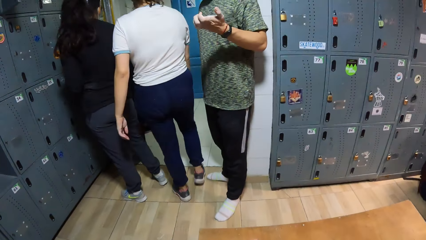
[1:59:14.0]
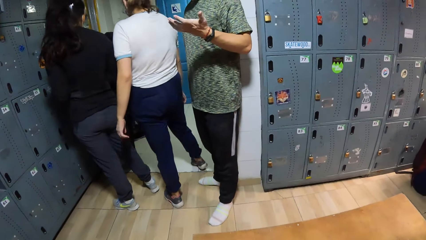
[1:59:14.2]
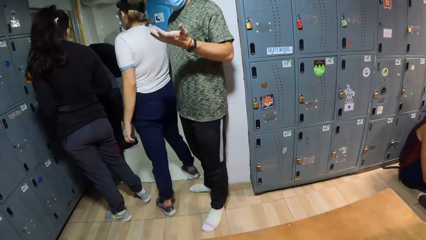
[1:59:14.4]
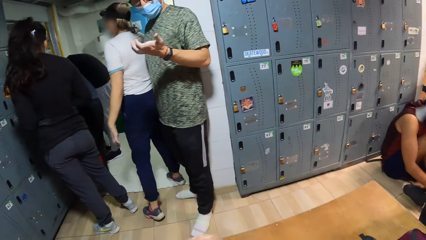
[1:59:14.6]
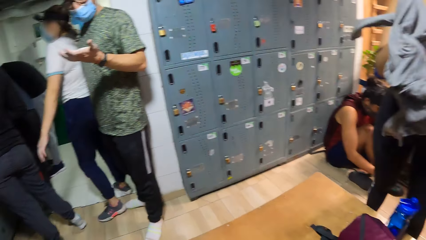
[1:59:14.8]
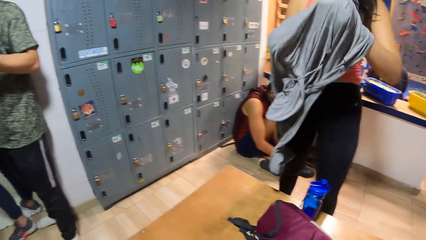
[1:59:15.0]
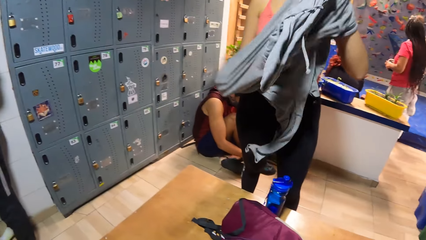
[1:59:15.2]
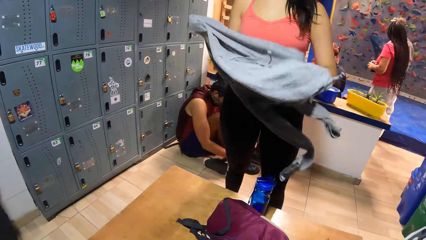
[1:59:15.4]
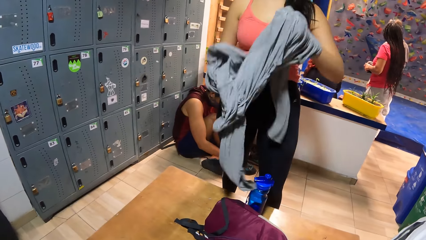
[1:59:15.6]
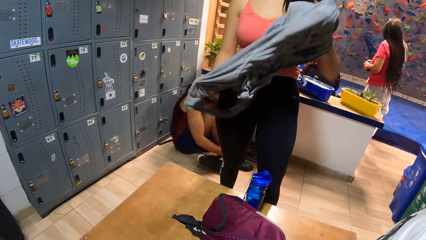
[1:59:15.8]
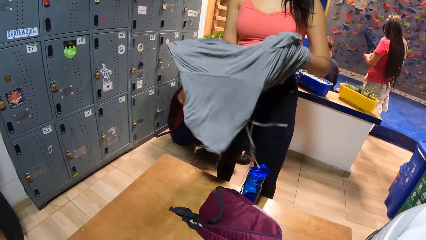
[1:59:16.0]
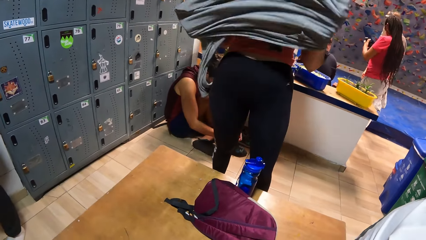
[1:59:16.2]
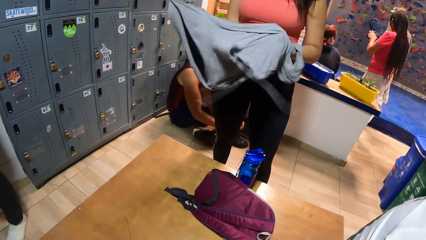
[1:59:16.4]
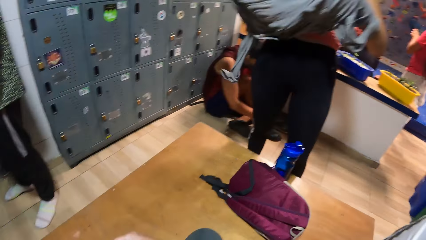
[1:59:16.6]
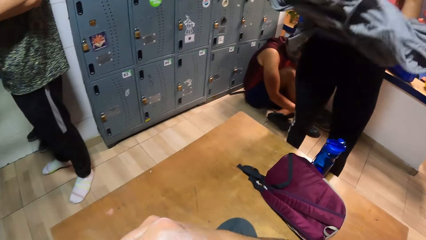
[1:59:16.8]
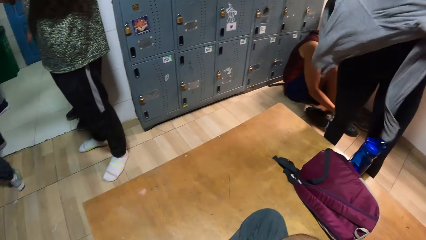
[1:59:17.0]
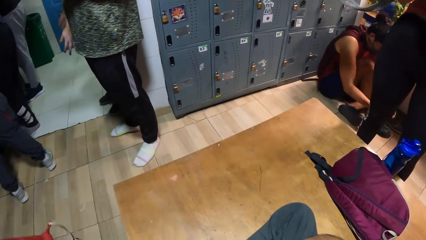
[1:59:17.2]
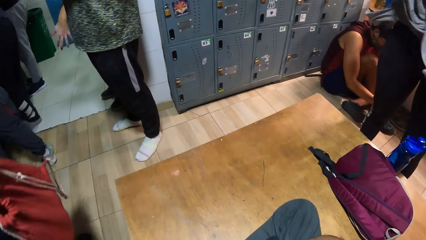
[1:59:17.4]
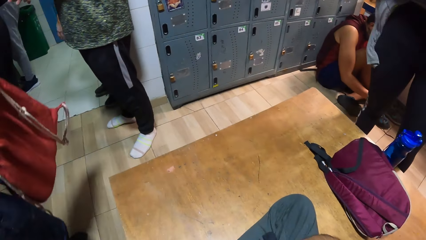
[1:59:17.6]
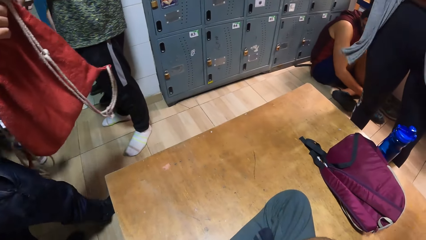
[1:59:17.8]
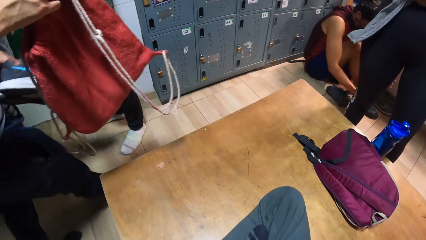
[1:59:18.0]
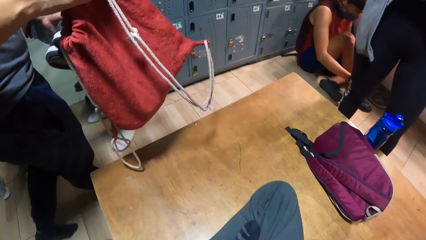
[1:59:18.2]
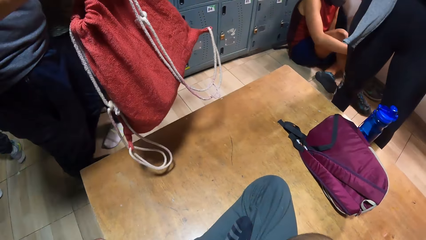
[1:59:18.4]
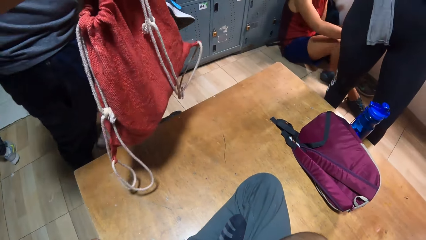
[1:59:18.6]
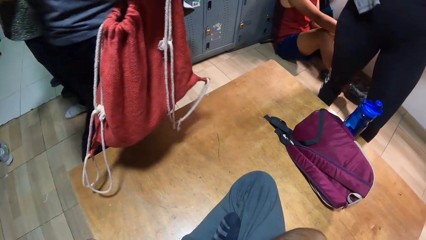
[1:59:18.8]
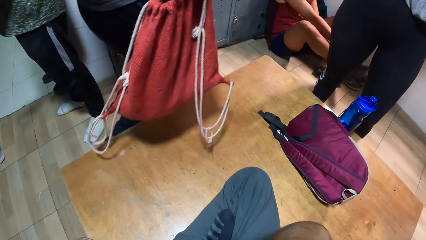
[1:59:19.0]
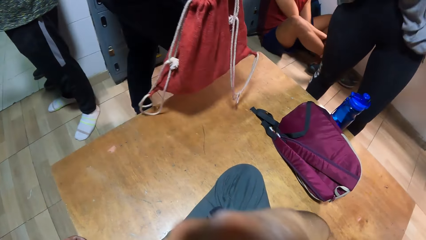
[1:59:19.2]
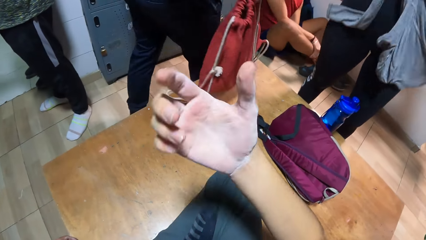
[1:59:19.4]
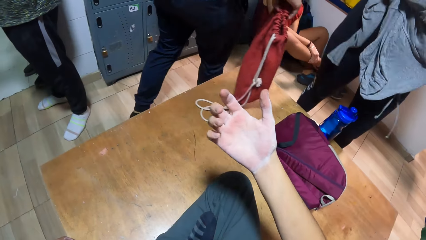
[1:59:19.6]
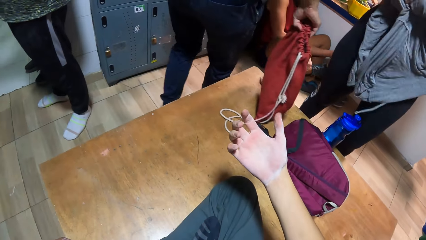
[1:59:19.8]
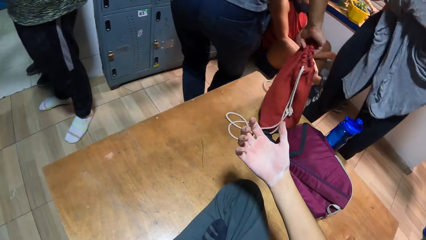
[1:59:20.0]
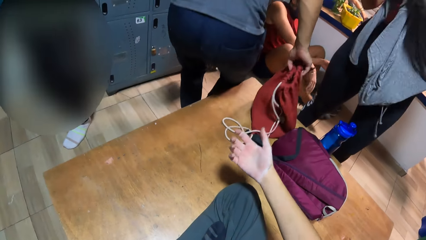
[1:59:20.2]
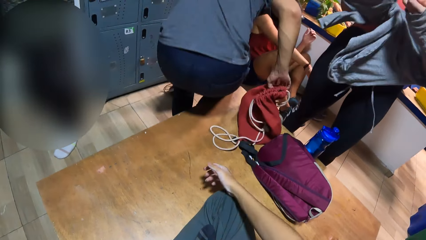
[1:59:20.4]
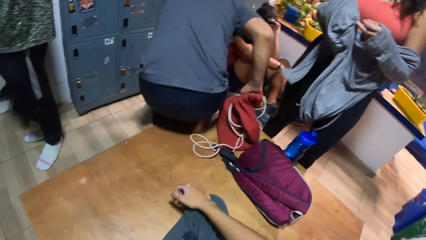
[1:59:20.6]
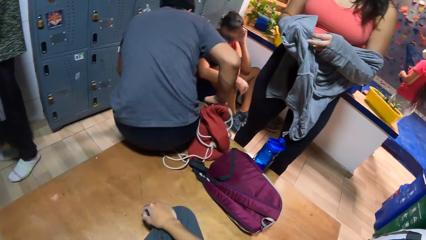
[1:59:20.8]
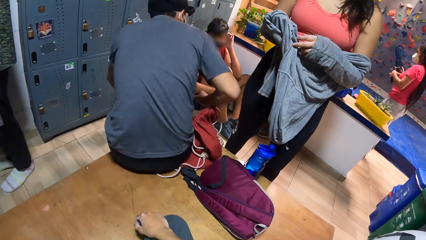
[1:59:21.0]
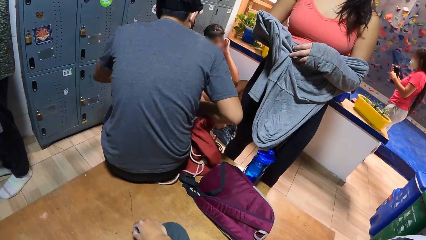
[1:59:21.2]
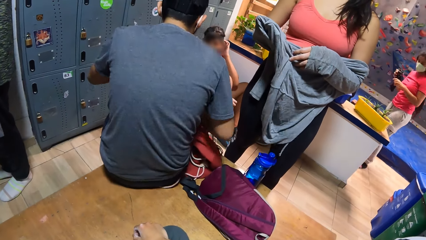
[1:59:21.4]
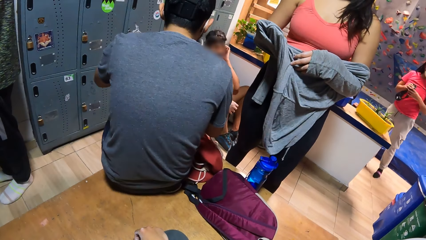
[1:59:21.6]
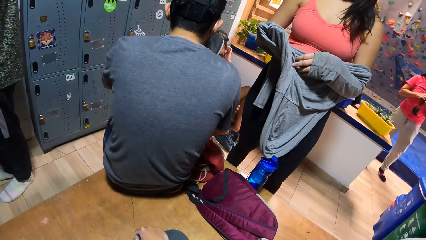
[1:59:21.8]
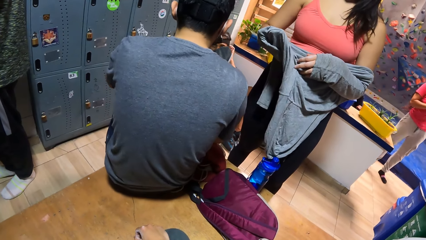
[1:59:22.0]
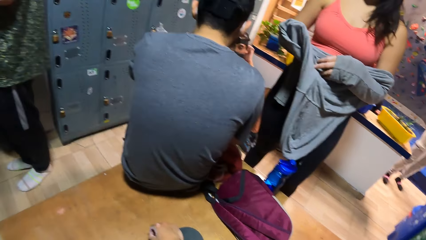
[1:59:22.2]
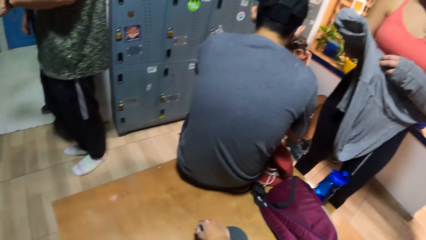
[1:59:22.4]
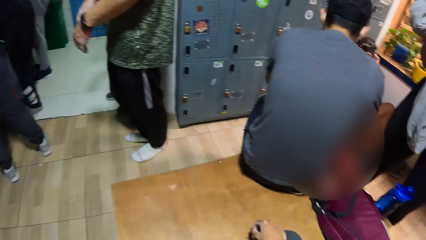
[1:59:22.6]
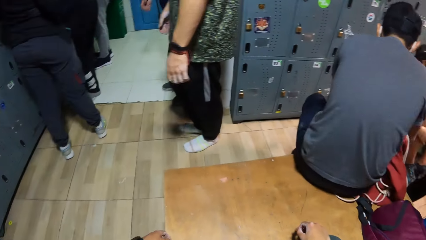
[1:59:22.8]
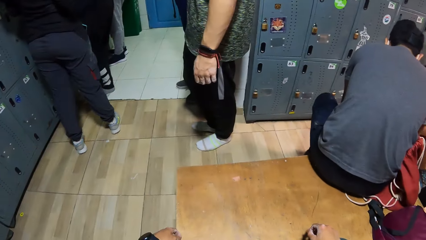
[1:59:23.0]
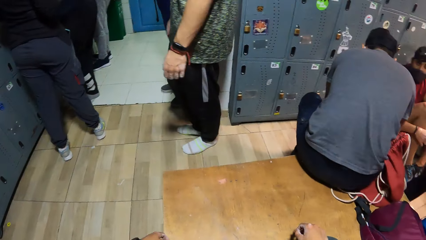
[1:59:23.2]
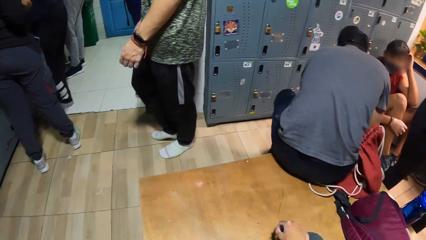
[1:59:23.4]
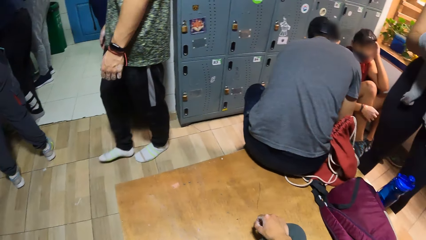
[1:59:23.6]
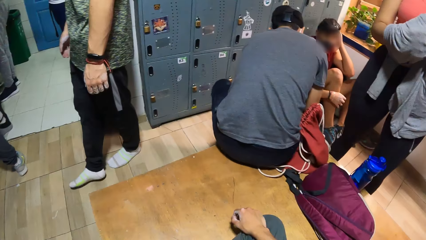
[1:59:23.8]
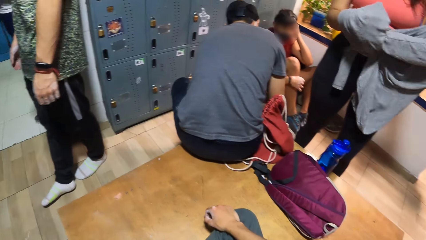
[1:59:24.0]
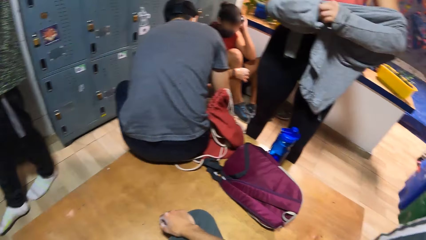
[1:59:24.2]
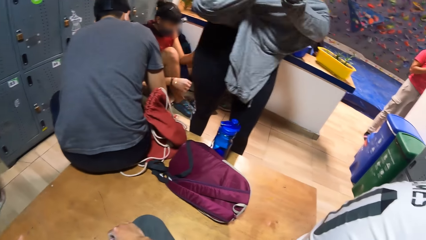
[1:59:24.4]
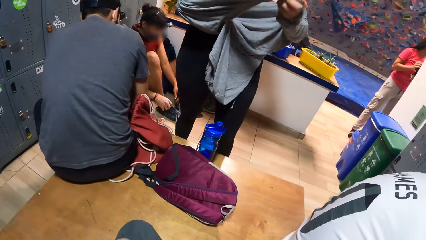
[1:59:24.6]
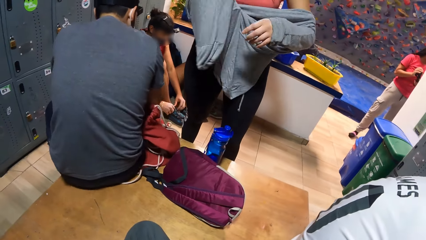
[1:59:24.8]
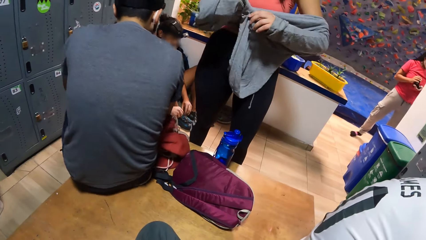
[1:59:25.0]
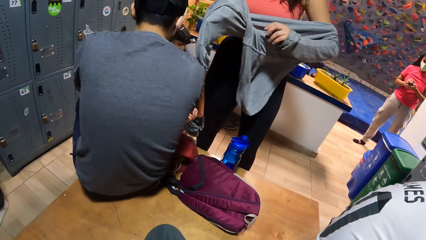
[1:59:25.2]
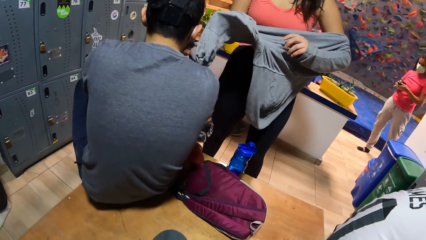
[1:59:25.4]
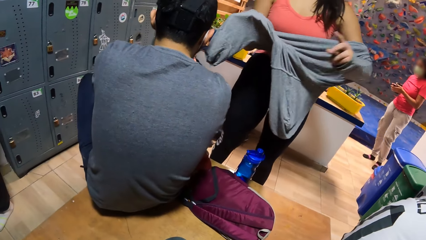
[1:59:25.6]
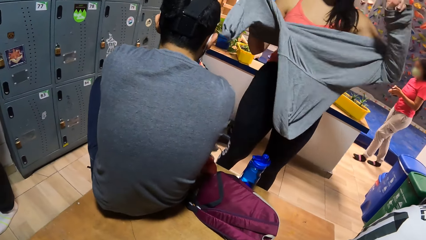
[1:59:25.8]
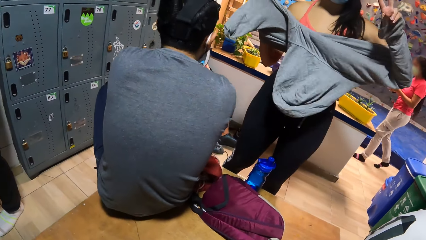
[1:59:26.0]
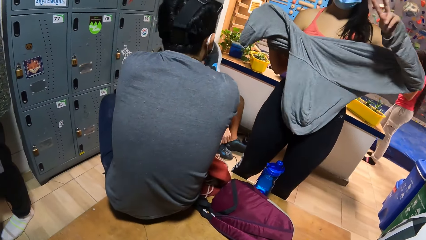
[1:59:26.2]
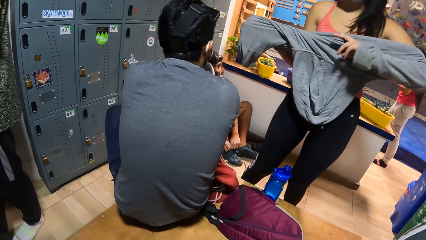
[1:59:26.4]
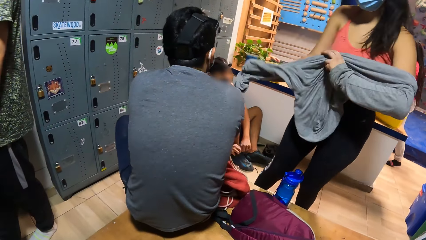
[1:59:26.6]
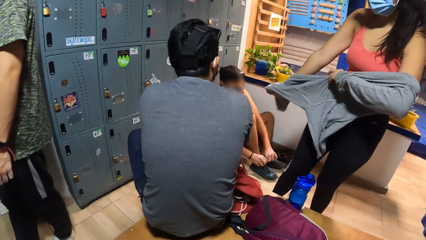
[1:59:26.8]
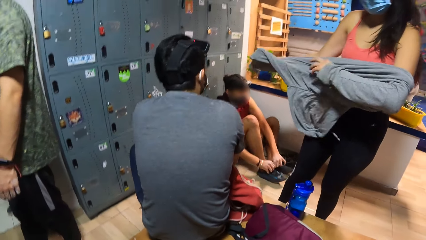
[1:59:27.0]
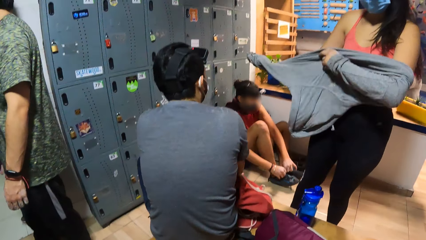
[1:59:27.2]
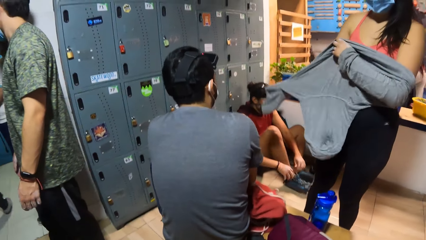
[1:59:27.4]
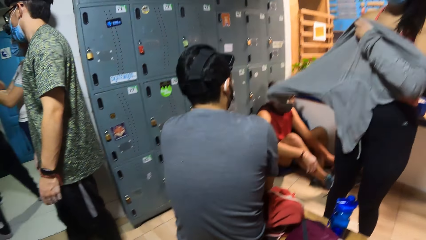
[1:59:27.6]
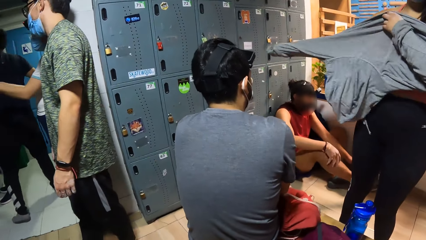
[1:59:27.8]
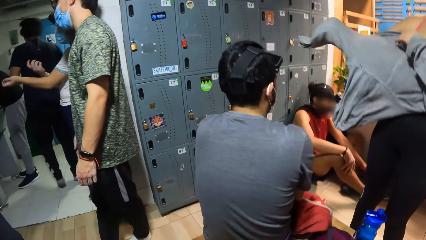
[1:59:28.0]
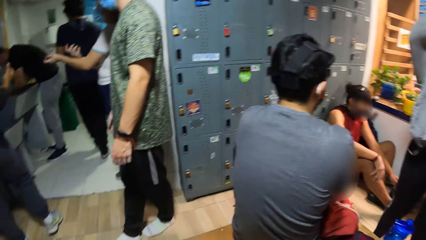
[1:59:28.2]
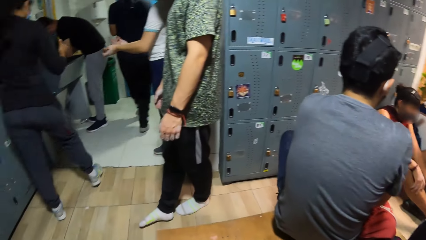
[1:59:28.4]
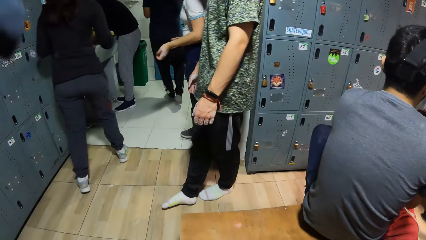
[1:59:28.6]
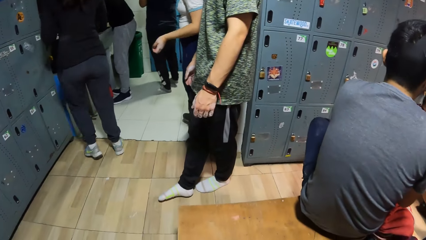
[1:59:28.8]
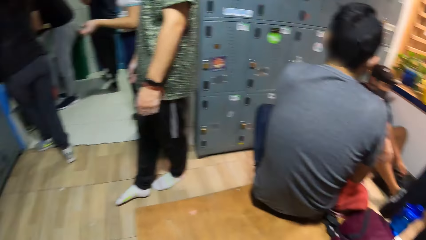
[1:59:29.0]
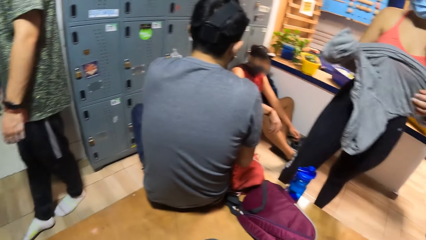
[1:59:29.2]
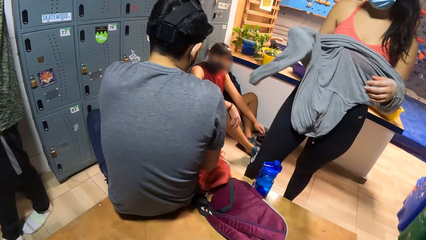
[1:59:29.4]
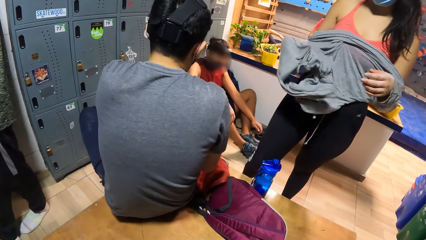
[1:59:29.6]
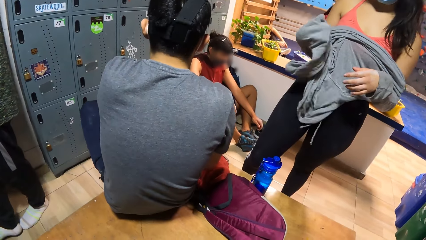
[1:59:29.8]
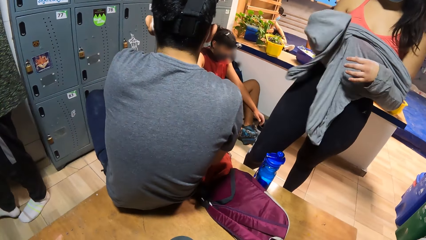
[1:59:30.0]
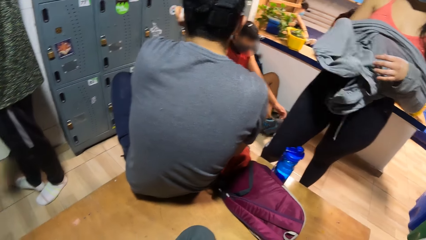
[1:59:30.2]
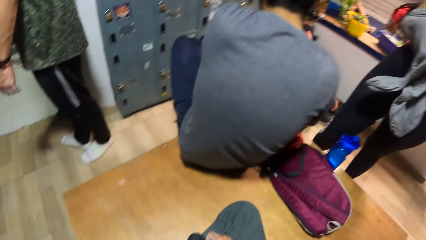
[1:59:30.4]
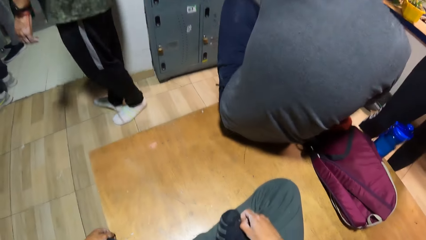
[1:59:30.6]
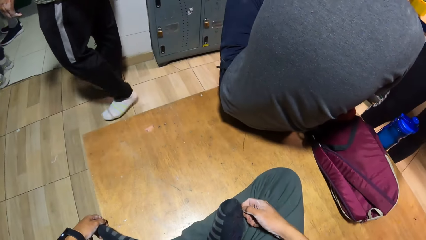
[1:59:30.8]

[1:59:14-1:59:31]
The camera wearer moves a hand, moves a hand forward, places a hand on the knee and looks around.
